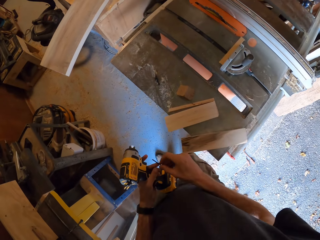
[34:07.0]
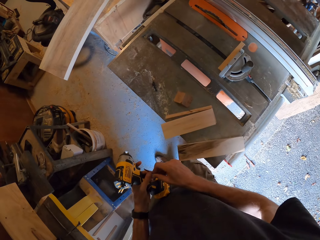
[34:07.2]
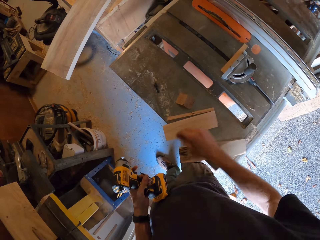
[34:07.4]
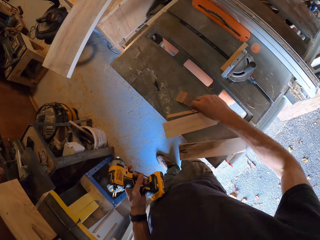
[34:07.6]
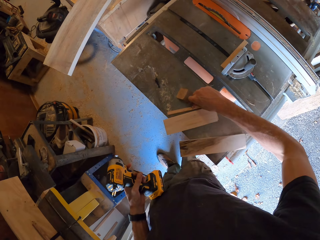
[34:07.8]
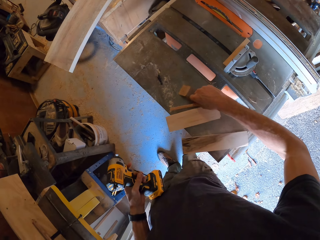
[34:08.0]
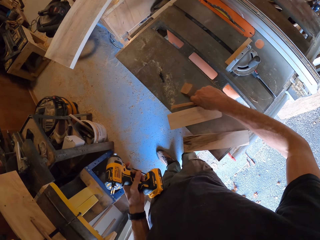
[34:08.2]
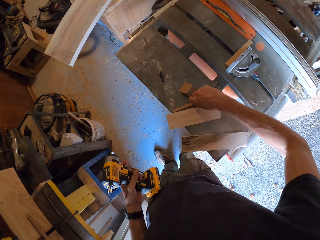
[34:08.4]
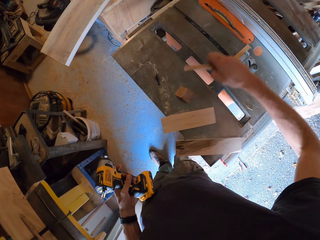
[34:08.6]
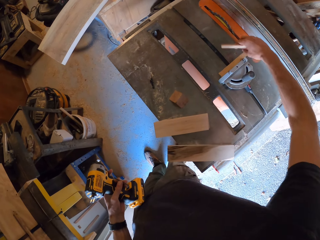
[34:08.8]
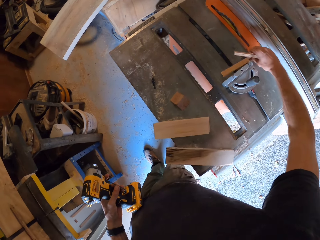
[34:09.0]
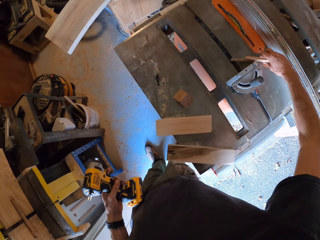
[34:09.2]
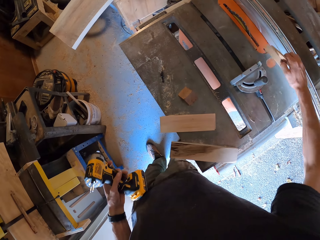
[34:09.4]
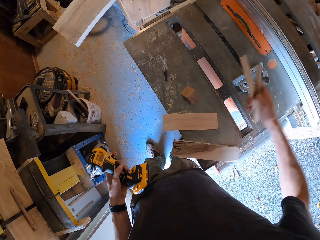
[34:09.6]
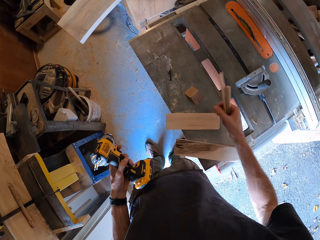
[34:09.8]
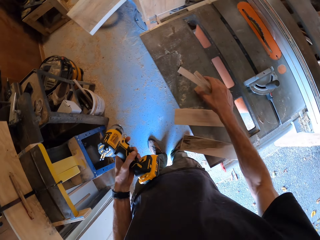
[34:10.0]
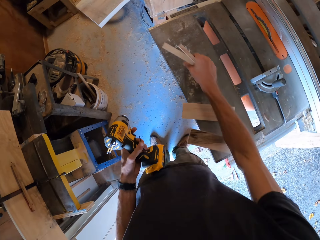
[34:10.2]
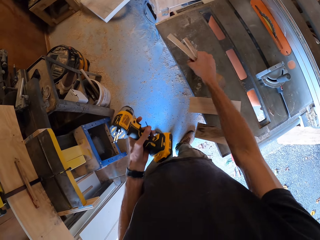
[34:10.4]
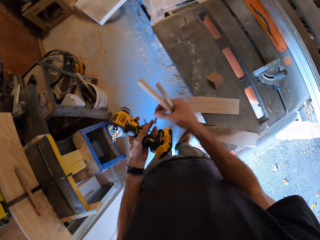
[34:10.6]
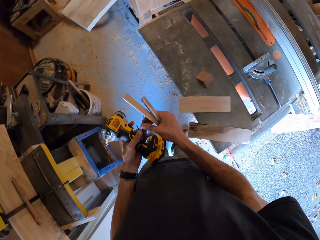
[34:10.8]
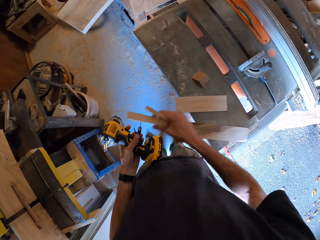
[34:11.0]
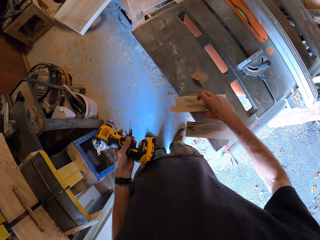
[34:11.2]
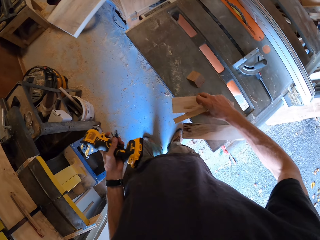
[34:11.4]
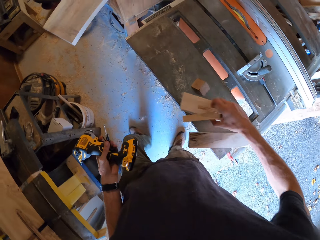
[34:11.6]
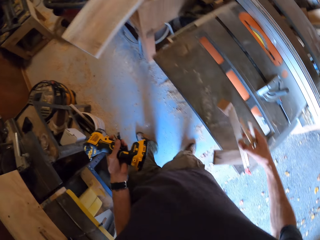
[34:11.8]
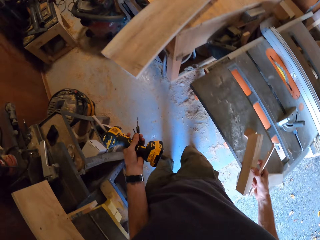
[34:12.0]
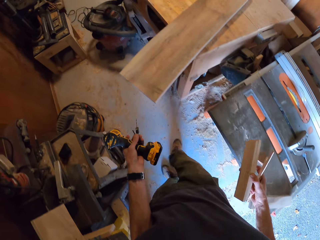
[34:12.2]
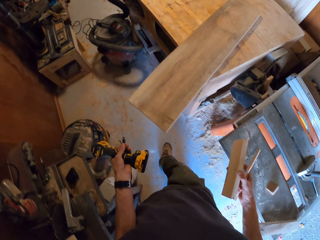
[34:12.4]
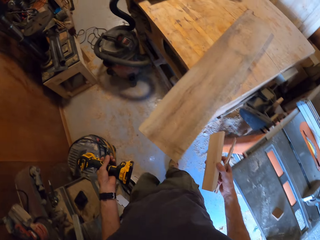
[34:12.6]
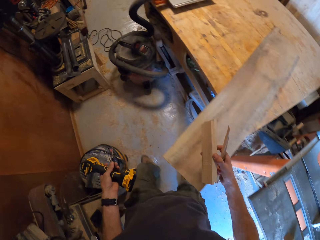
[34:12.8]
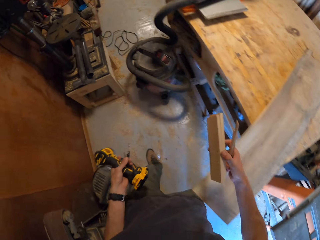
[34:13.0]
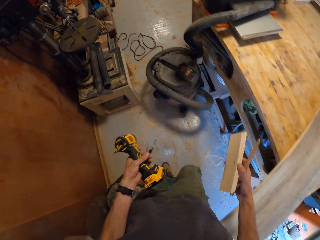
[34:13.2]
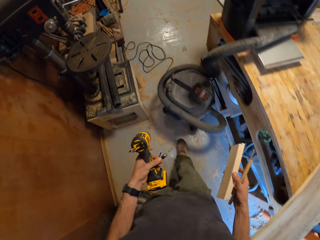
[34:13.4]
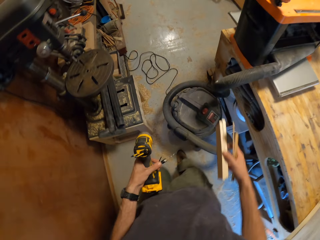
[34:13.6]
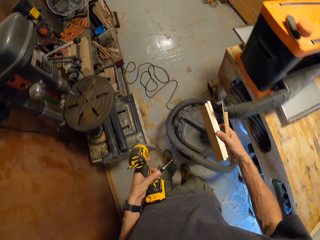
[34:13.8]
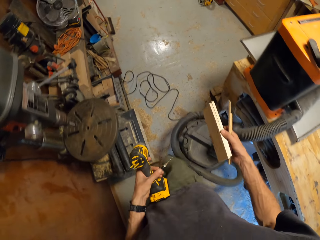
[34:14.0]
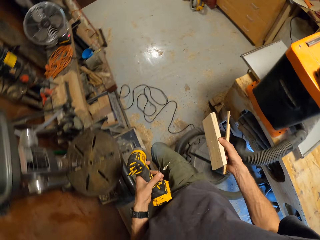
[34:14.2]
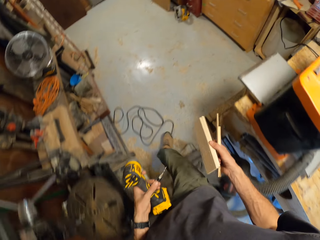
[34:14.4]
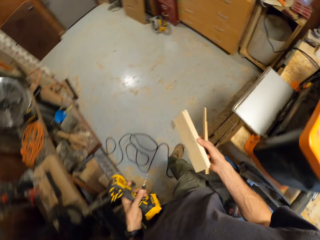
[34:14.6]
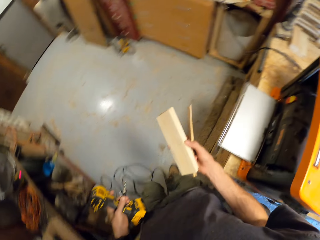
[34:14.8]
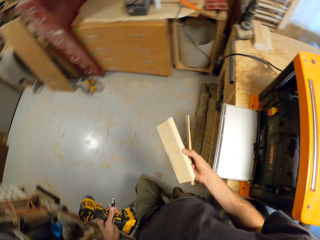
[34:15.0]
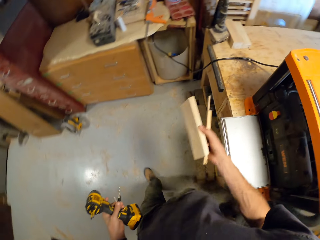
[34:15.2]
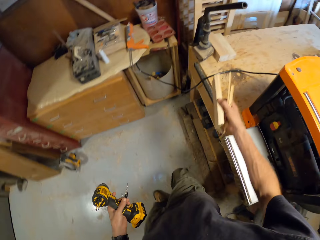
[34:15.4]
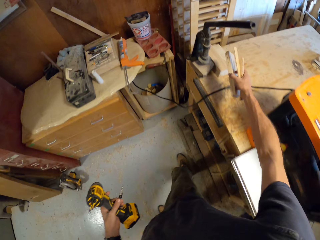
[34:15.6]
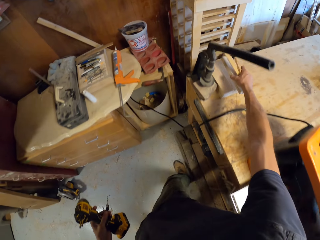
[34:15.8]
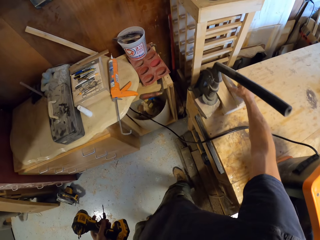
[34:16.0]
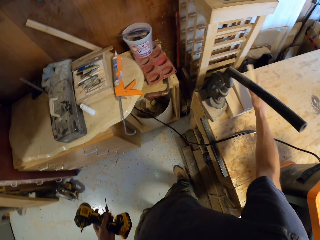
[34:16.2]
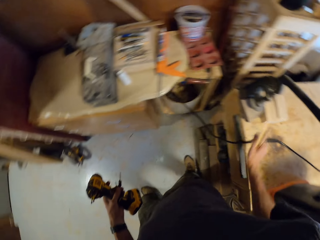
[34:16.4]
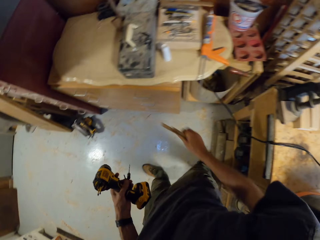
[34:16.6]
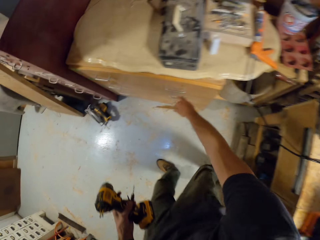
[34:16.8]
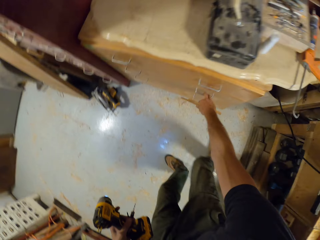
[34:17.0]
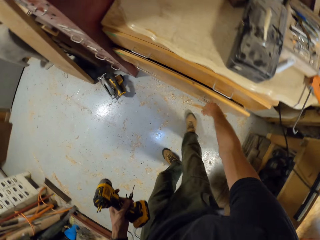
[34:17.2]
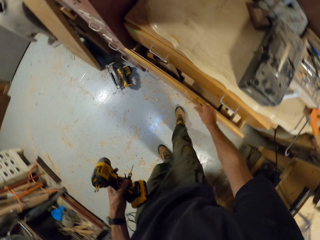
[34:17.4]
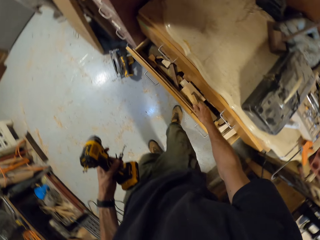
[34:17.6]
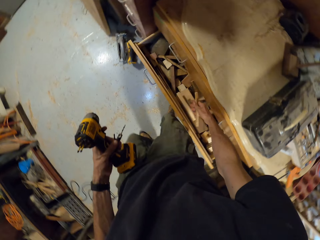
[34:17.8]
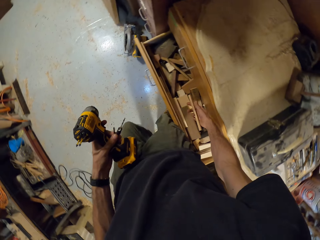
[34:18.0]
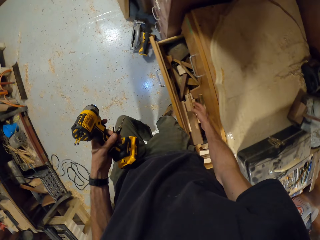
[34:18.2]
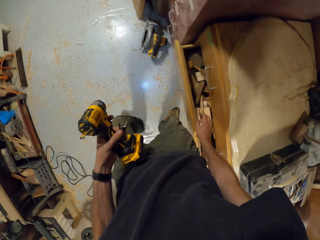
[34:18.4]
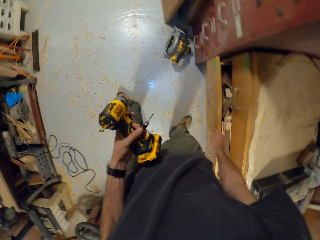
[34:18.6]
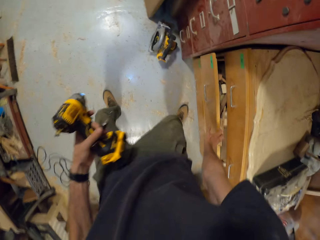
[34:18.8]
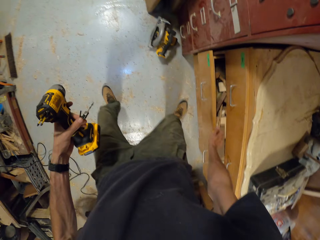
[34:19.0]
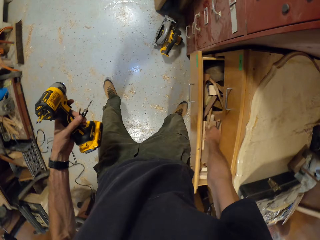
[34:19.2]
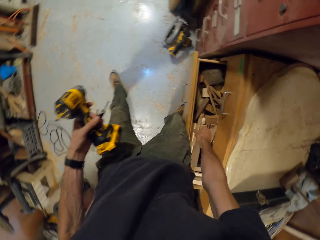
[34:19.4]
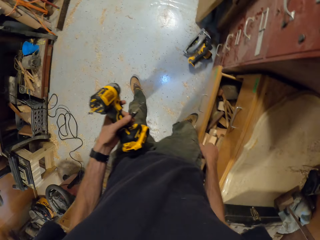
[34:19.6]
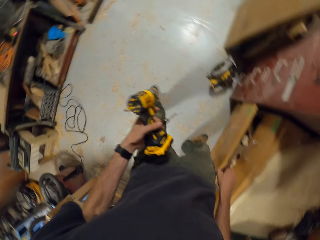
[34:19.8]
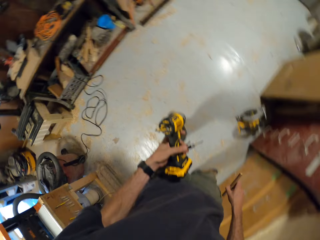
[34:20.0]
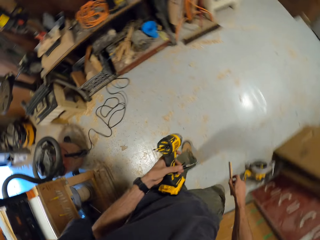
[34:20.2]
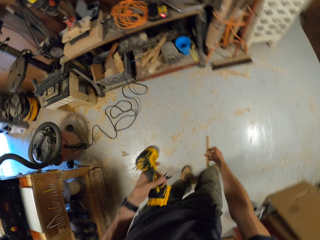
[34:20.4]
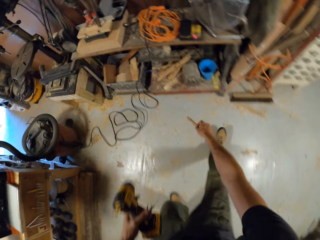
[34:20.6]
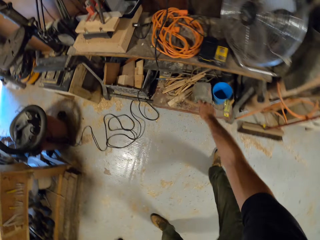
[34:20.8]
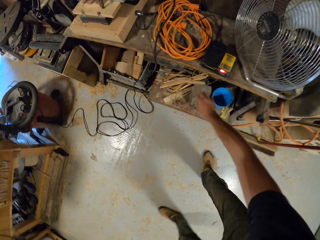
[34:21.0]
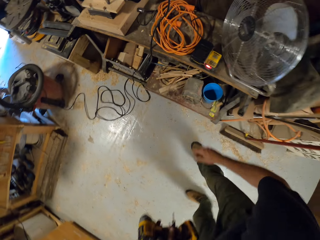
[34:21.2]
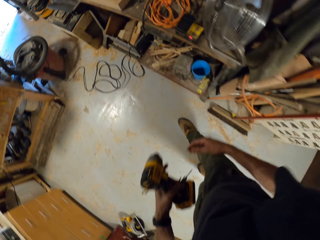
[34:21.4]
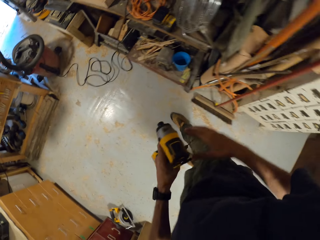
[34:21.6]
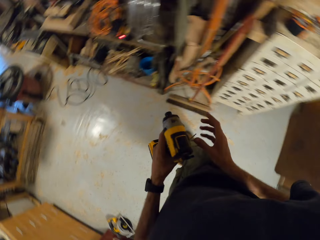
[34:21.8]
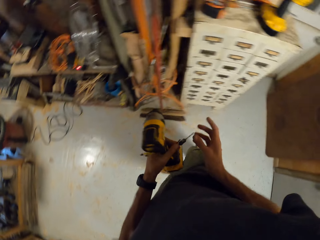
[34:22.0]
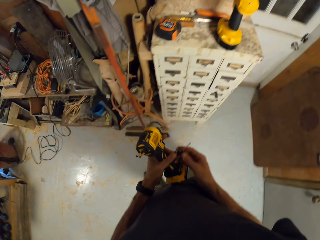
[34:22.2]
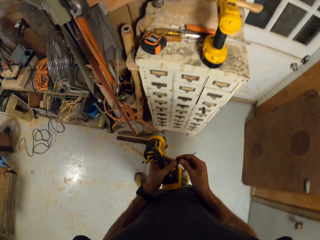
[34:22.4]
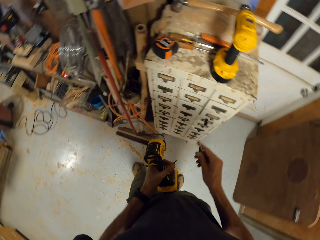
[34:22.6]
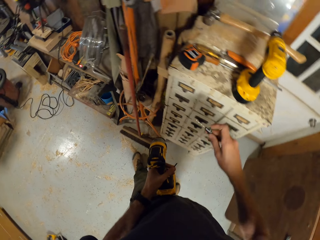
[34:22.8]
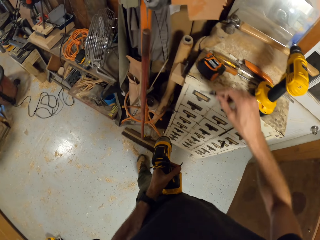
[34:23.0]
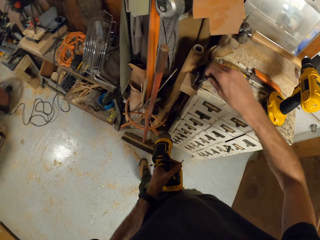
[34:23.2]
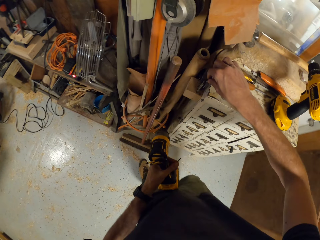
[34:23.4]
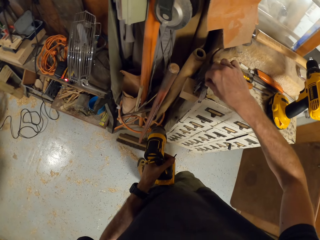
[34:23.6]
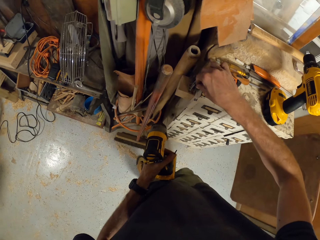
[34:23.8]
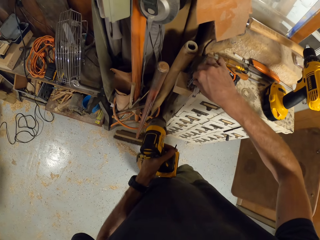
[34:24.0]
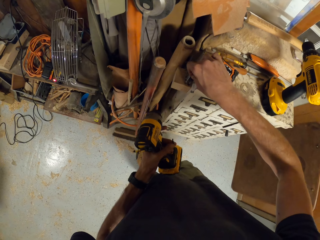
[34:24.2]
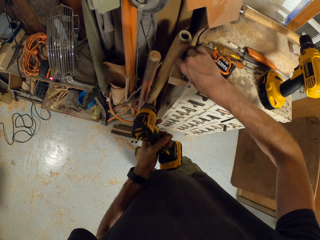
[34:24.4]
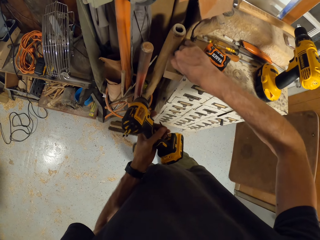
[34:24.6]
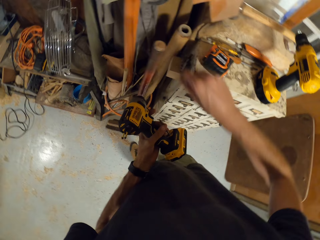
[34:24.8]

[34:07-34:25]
The camera wearer picks up a drill bit from the table with his right hand. He passes the drill bit to his left hand. He picks up two pieces of wood and another drill bit from the table with his right hand. He passes the drill bit to his left hand. He picks up another piece of wood from the work table with his right hand. He walks towards the drawer. He drops two of the woods in his right hand on the work table. He opens the drawer with his right hand. He drops the piece of wood in his right hand in the drawer. He picks up the wood with his right hand. He drops the wood in a shelf with his right hand. He passes a drill bit to his right hand. He puts the drill bit with a stack of other drill bits in the box.

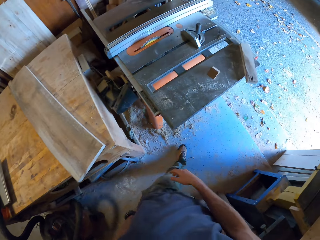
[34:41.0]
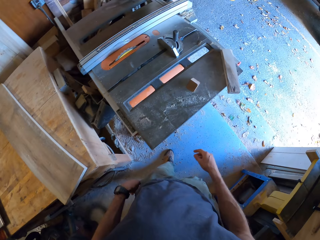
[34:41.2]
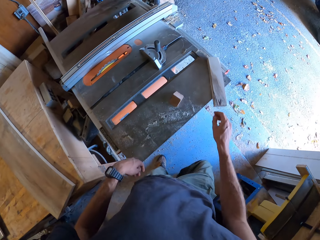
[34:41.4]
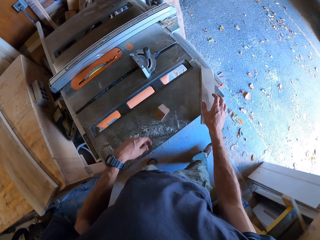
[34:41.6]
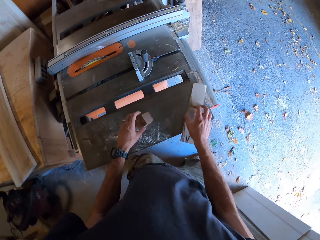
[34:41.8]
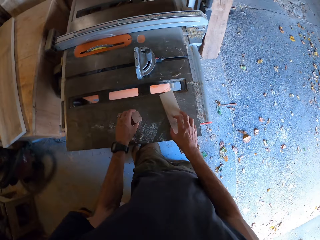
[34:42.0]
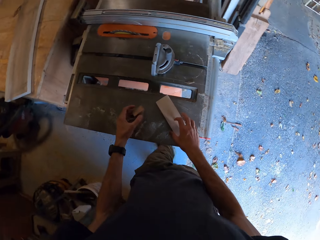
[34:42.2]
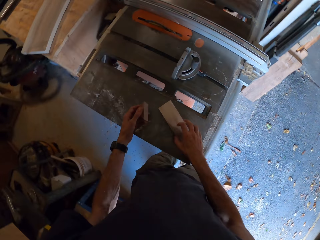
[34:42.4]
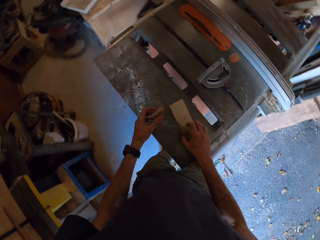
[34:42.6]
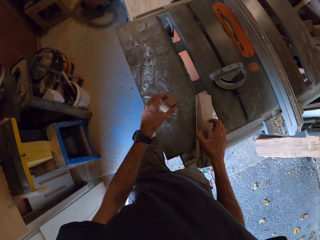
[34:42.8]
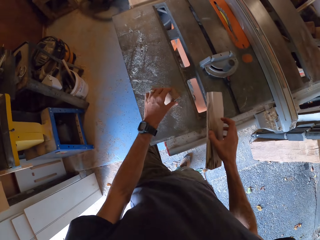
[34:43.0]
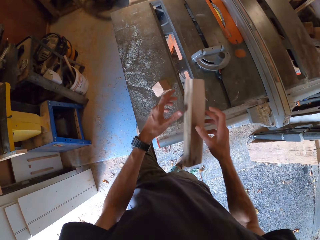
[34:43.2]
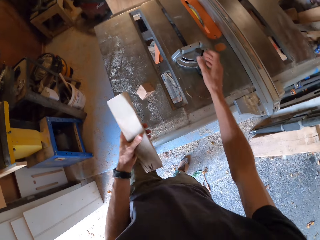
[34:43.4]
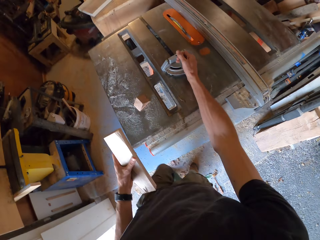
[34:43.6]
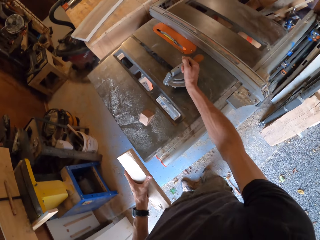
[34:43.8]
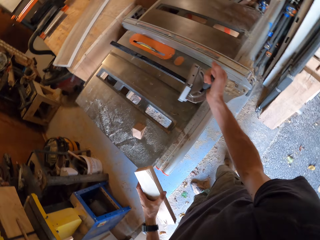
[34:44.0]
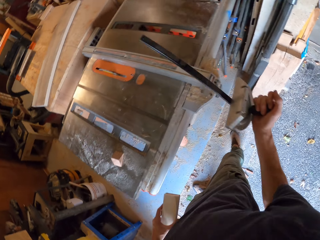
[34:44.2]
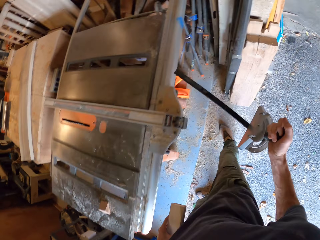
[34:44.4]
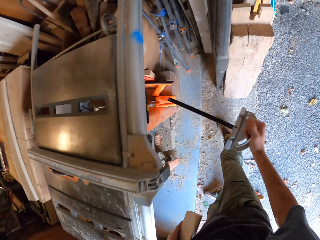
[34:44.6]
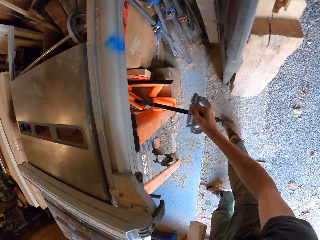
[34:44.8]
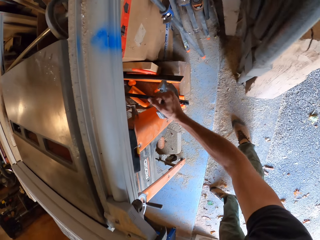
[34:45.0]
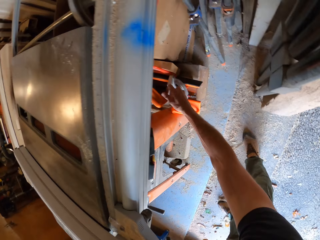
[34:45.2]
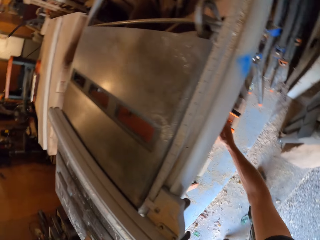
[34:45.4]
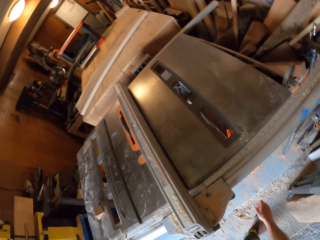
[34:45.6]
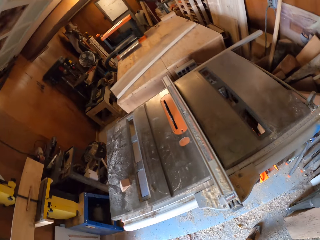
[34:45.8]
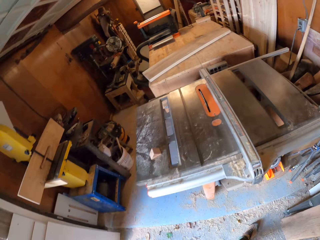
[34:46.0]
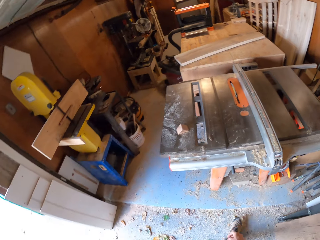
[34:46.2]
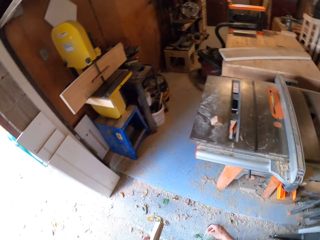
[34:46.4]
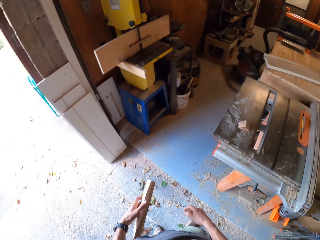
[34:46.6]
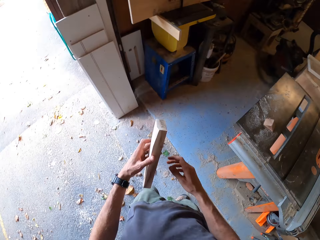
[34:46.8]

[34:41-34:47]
The camera wearer changes the position of a piece of wood on the table with his left hand and another with his right. He picks up pieces of wood from the table. He passes the piece of wood in his right hand to his left hand. He takes a ruler from the top of the table to under the table with his right hand.
